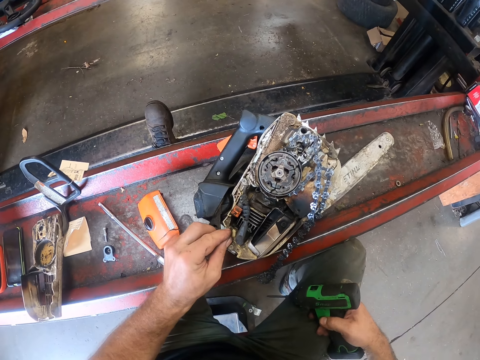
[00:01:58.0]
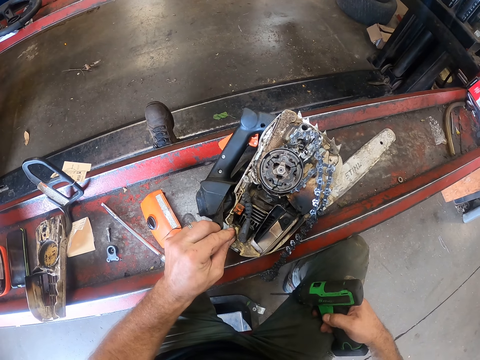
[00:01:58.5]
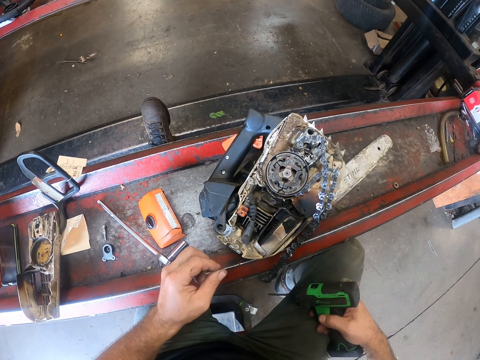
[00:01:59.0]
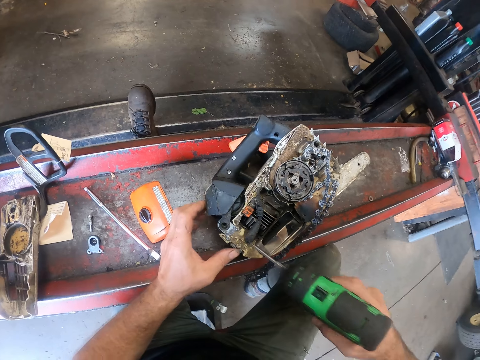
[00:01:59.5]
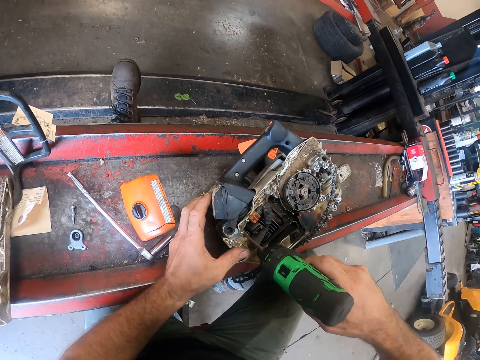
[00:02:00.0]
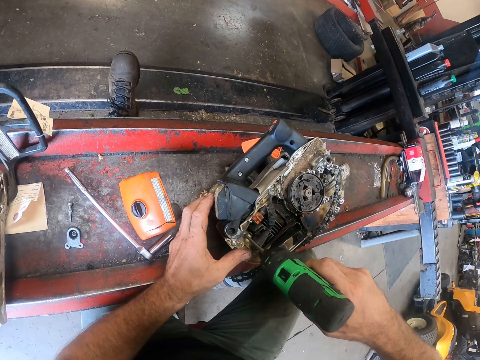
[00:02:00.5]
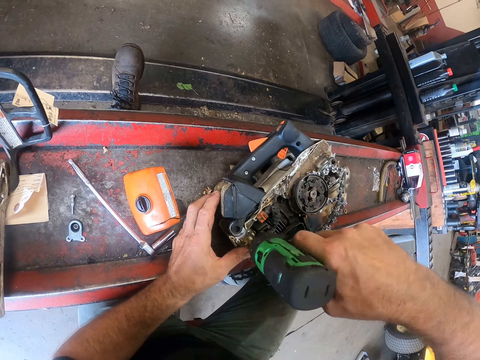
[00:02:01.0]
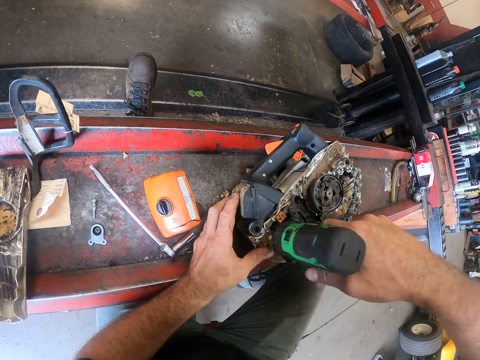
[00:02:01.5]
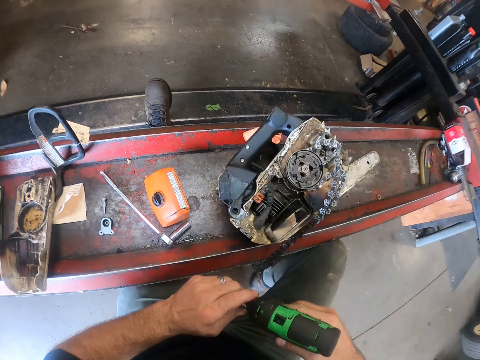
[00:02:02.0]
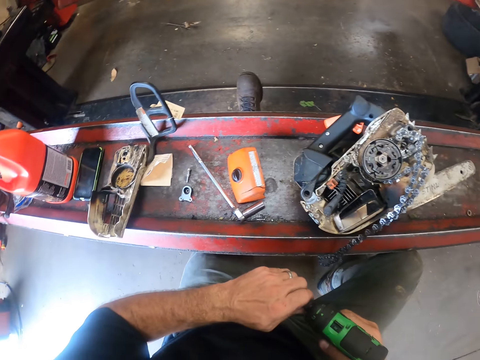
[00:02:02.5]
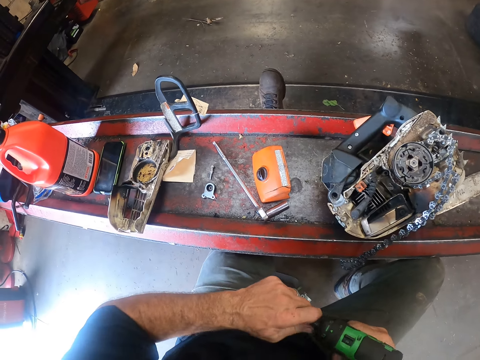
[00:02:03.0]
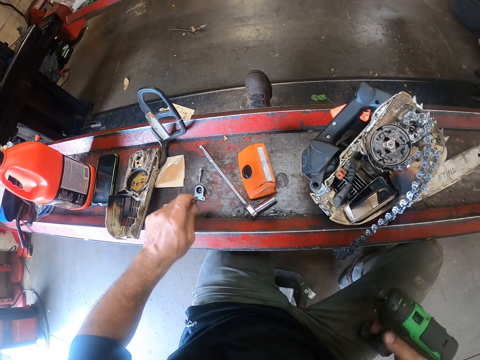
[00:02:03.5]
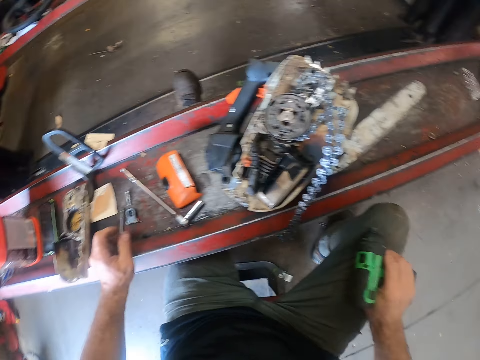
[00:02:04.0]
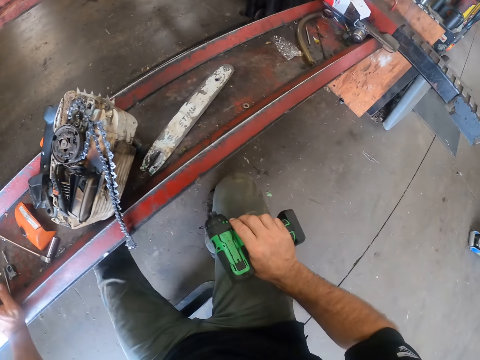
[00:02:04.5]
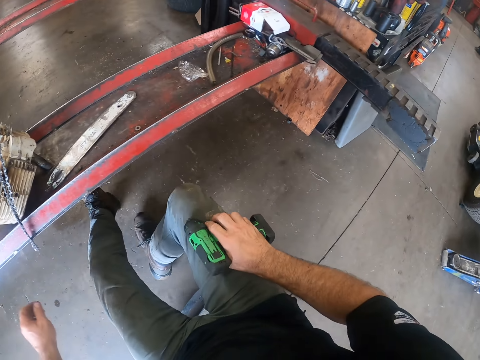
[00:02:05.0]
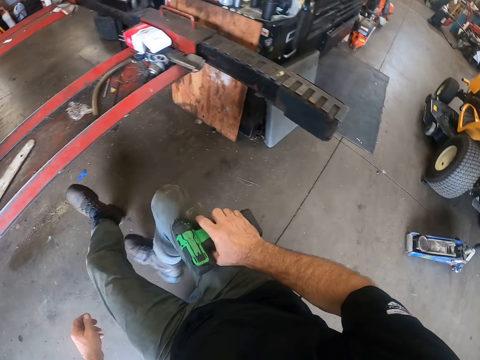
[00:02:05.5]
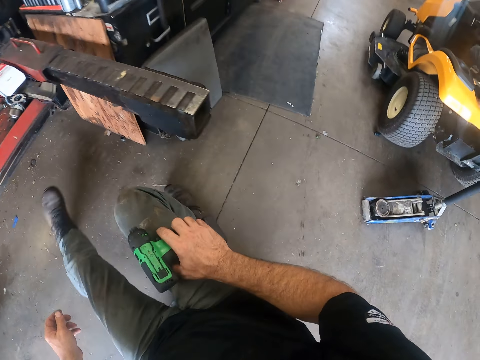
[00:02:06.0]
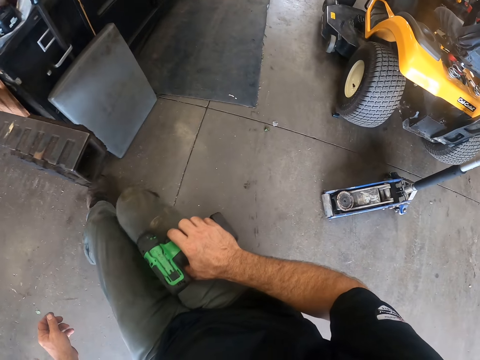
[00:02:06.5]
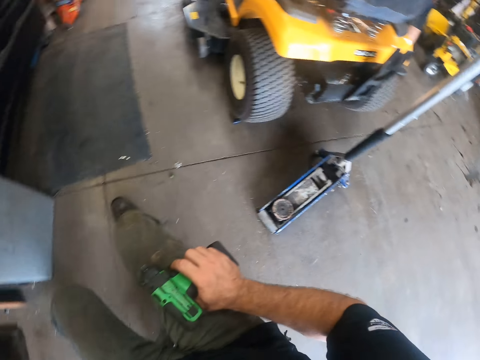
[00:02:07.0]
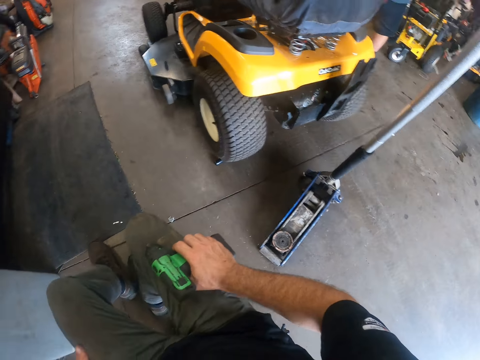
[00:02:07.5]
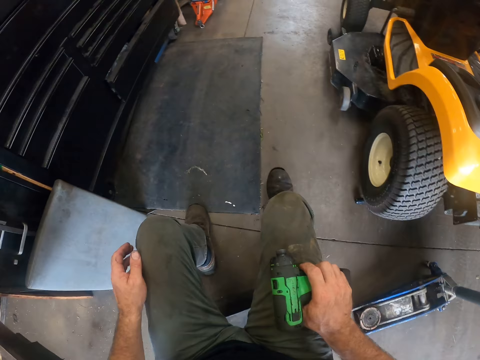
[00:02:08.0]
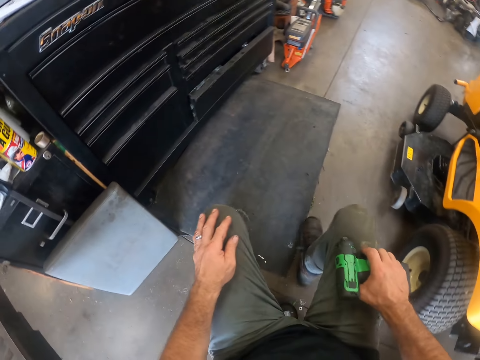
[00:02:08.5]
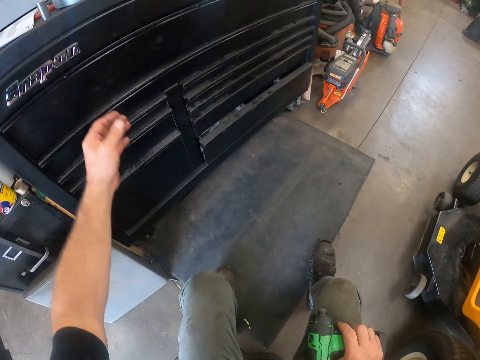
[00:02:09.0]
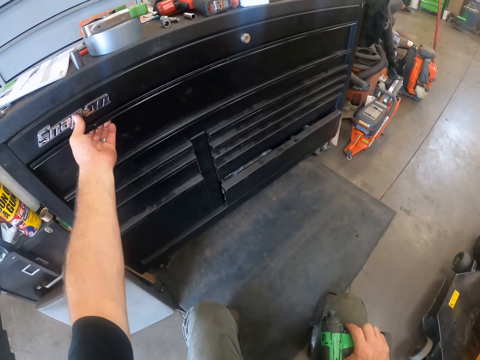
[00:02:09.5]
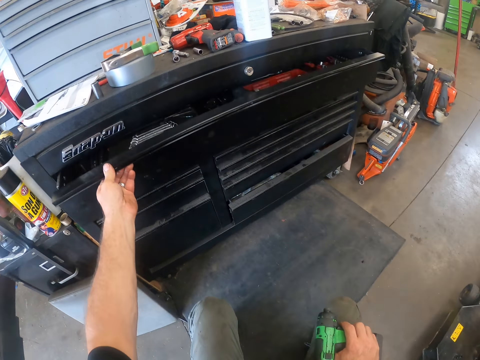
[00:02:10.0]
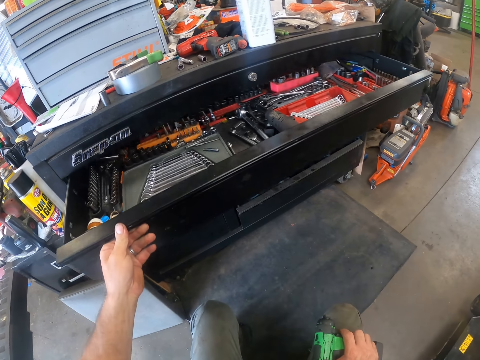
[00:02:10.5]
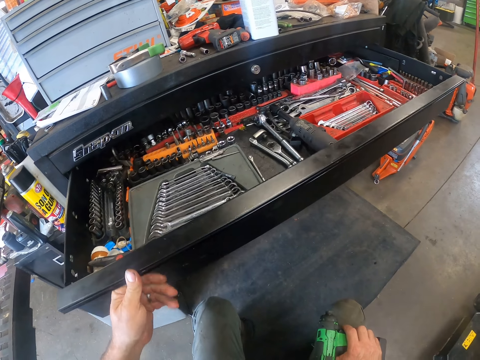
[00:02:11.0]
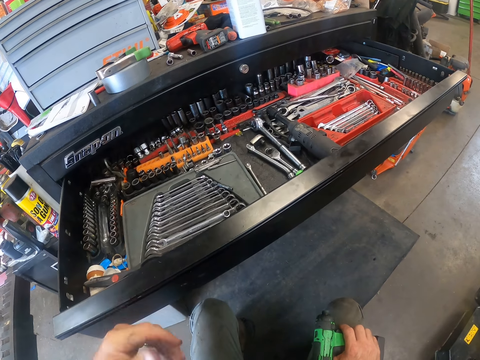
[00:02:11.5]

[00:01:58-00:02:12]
The camera wearer places the screwdriver gun or impact wrench on a screw in the chainsaw. He loosens the screw with the screwdriver gun. He removes the impact wrench from the screw. He detaches the fastener of the screwdriver gun from the screwdriver gun with his left hand. He drops the fastener of the screwdriver gun on the work table. He places the screwdriver gun on his leg. He moves on the chair towards the drawer. He pulls out the drawer with his left hand.

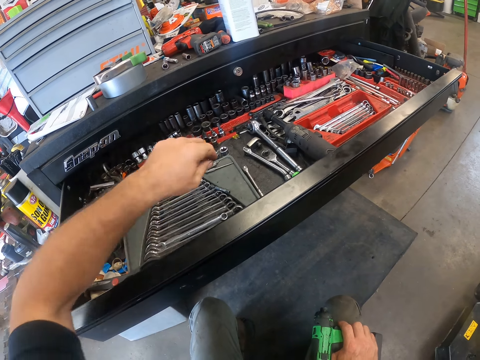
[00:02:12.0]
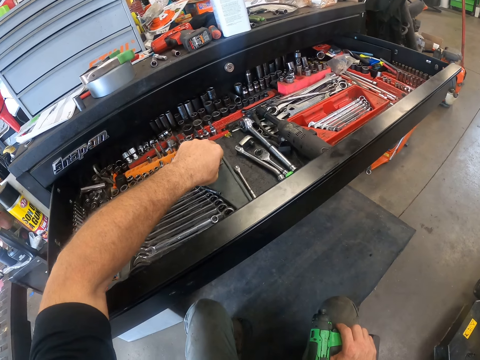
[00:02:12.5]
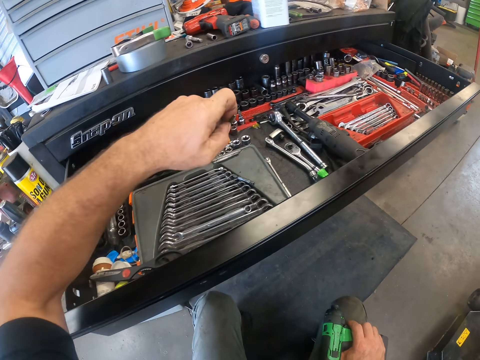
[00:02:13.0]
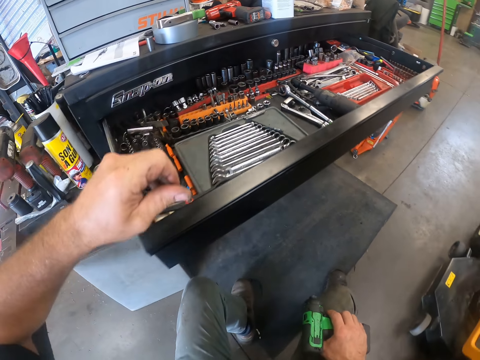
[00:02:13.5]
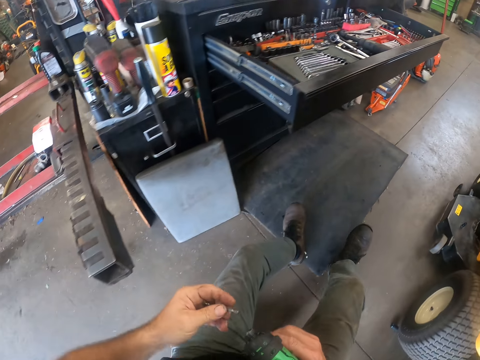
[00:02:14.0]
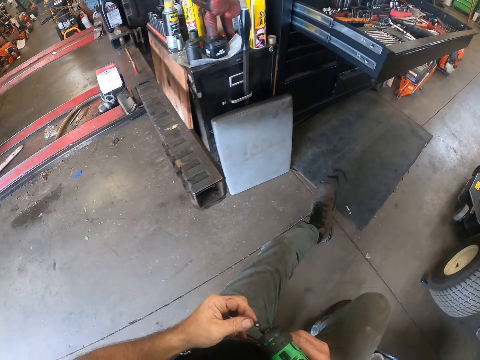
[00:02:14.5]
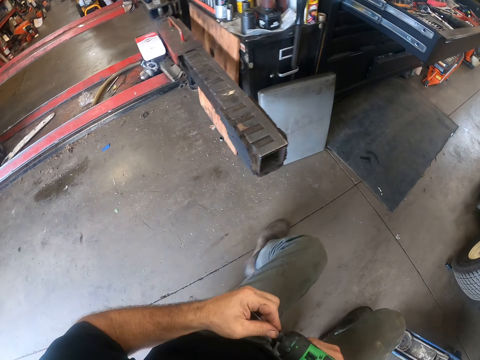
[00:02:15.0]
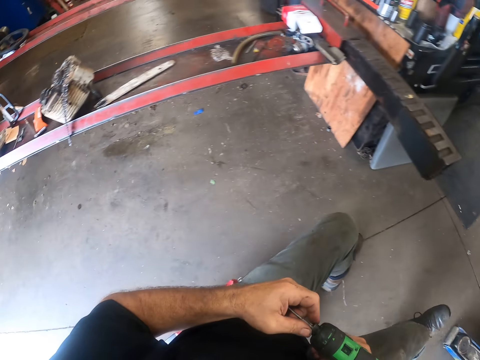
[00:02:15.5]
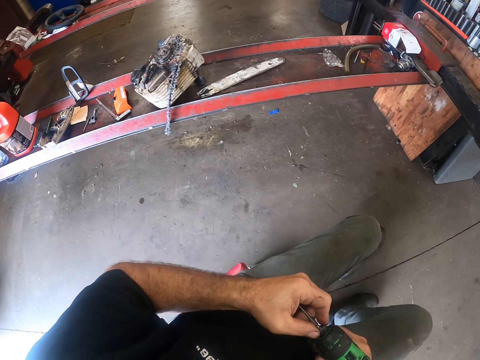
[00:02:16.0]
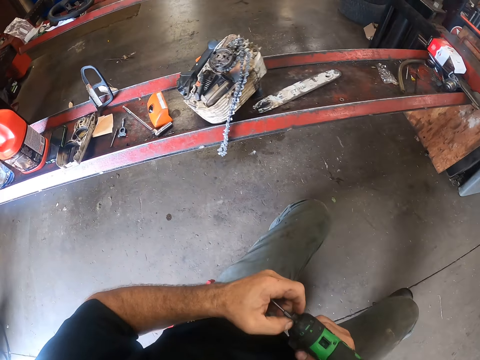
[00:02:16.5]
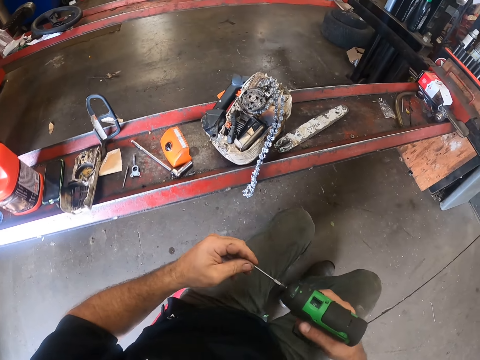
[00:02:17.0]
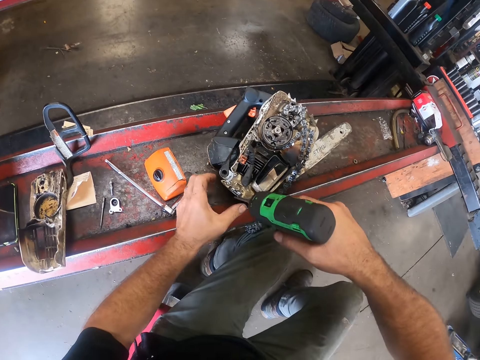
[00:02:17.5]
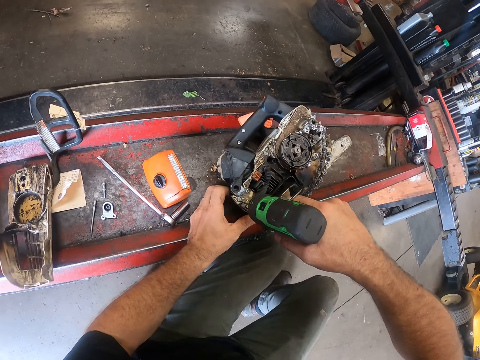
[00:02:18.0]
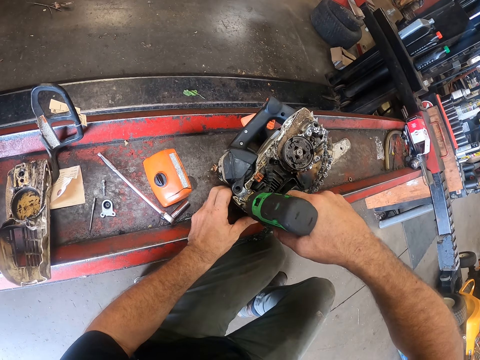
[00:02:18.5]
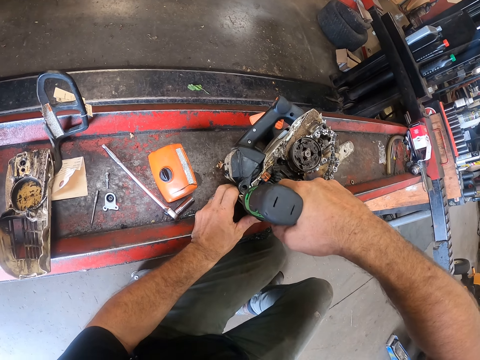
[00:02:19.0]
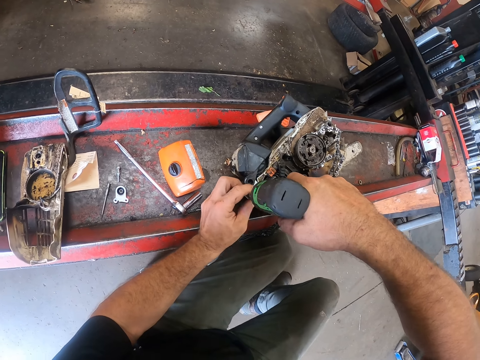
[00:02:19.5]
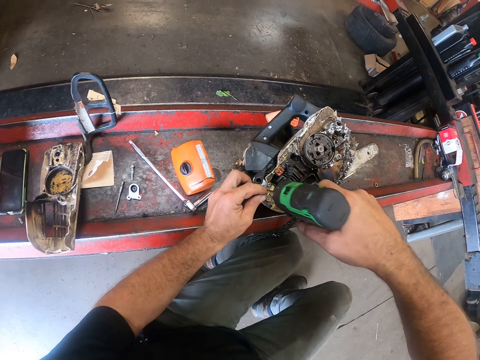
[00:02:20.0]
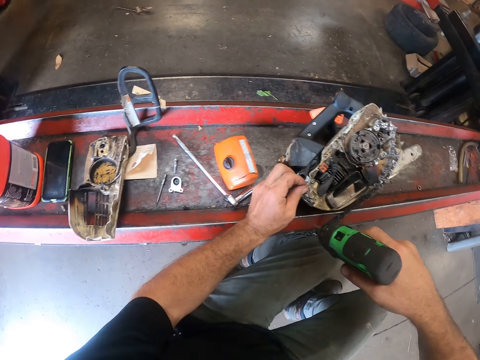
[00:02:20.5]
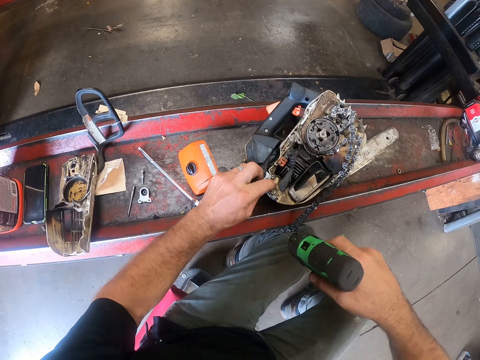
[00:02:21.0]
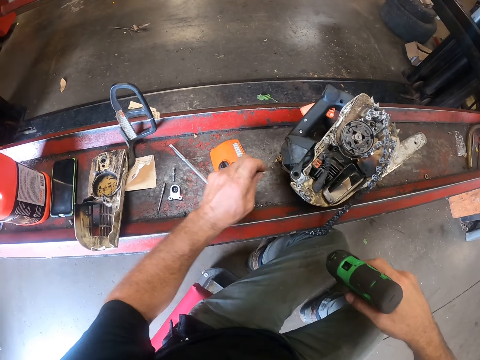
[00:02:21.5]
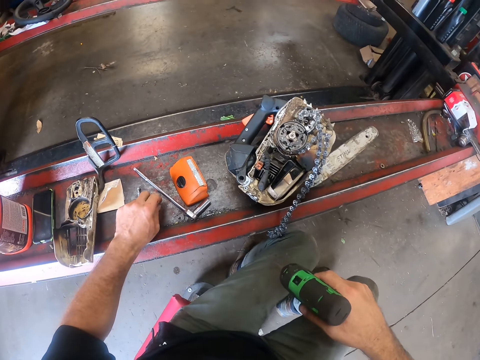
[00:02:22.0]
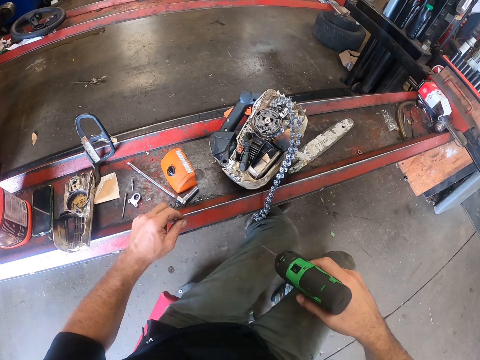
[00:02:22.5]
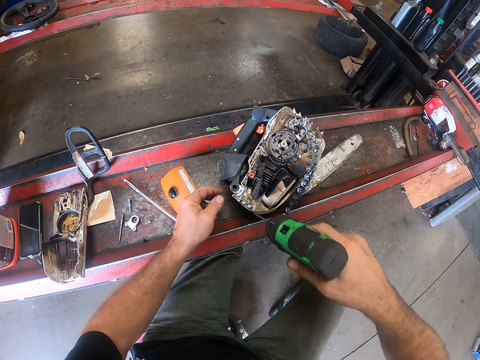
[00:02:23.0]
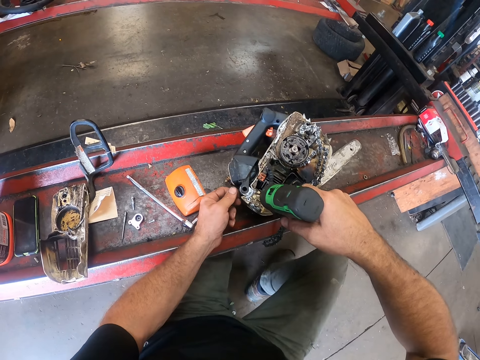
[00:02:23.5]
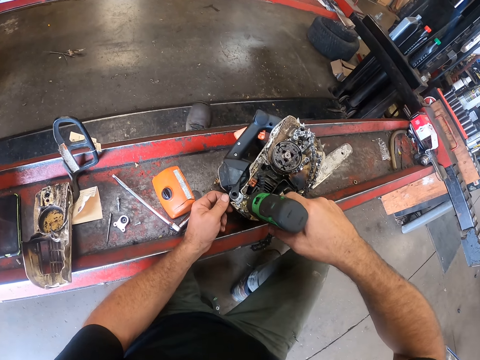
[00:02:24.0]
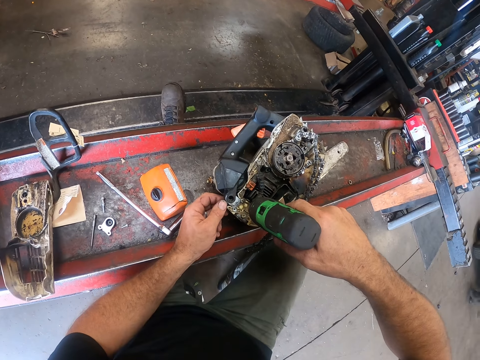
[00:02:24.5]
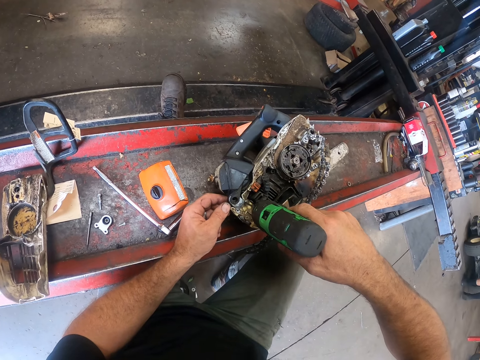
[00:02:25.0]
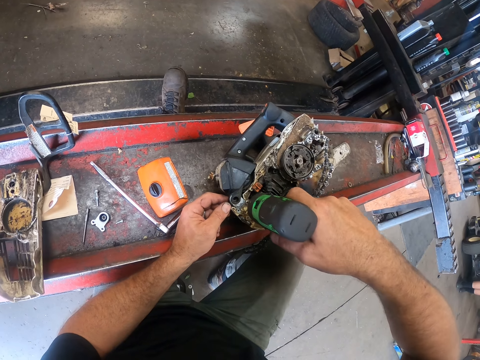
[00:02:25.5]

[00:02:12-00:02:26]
The camera wearer picks up a screwdriver socket from the drawer with his left hand. He moves back on the chair towards the work table. He attaches the screwdriver socket to the screwdriver gun. He holds the chainsaw with his left hand. He loosens the screw from the chainsaw with the screwdriver gun. He places the impact wrench on a screw. He holds the screw with his left hand. He picks out the screw from the chainsaw with his left hand. He drops the screw on the work table. He holds the chainsaw with his left hand. He loosens a screw from the chainsaw with the screwdriver gun. He places the impact wrench on a screw.
